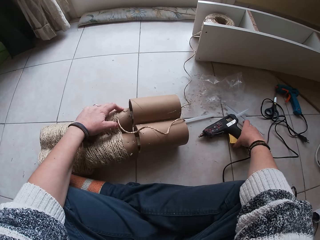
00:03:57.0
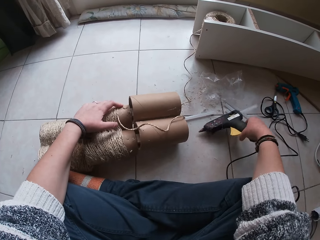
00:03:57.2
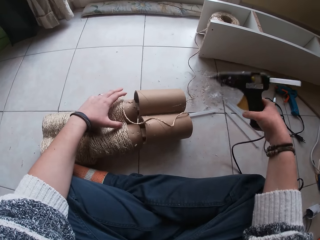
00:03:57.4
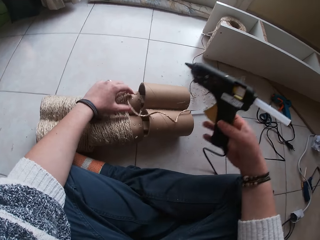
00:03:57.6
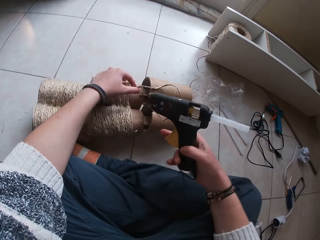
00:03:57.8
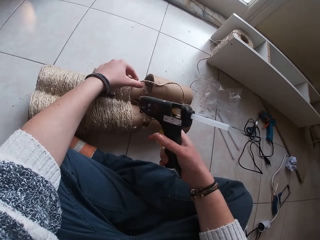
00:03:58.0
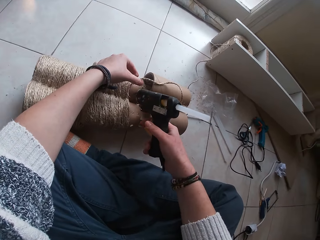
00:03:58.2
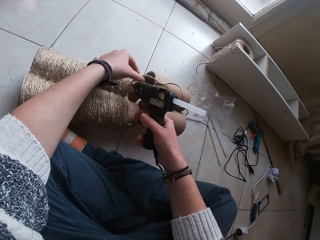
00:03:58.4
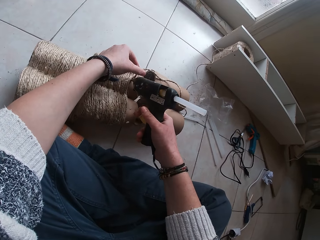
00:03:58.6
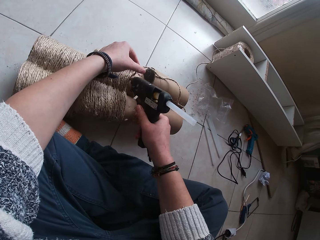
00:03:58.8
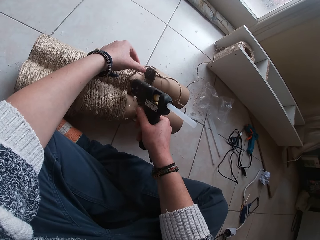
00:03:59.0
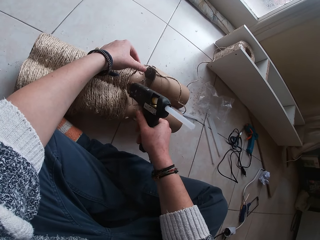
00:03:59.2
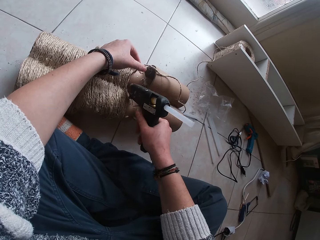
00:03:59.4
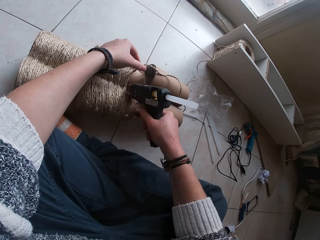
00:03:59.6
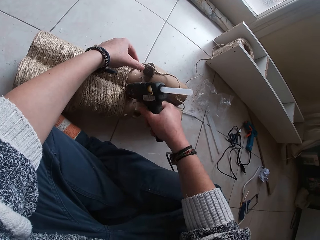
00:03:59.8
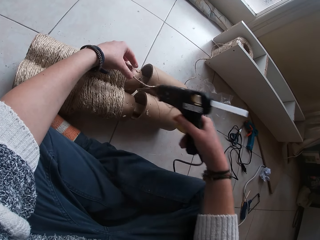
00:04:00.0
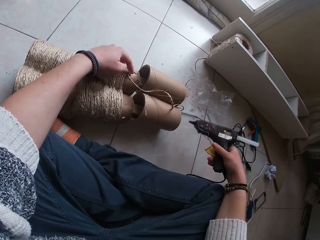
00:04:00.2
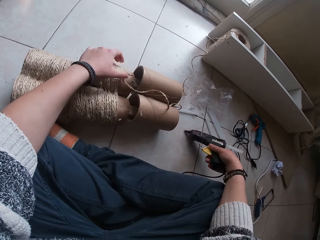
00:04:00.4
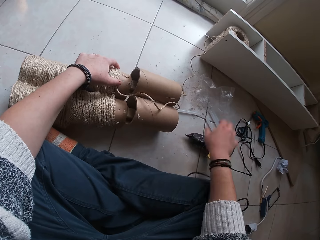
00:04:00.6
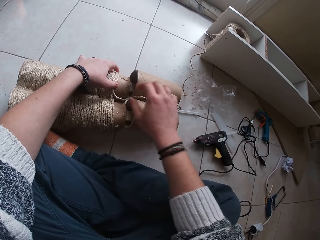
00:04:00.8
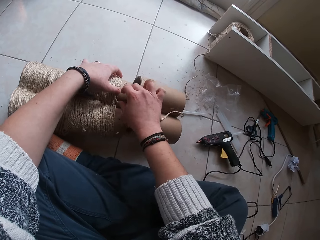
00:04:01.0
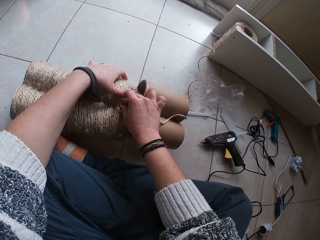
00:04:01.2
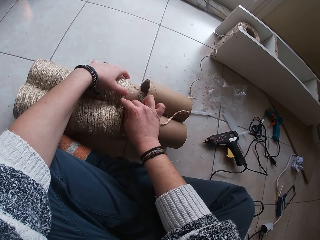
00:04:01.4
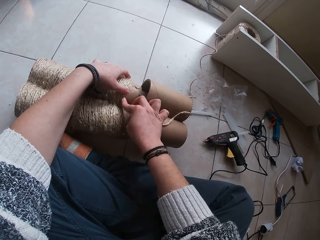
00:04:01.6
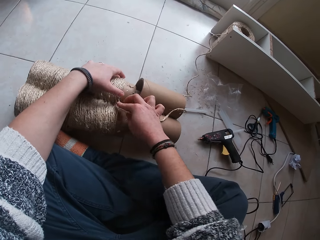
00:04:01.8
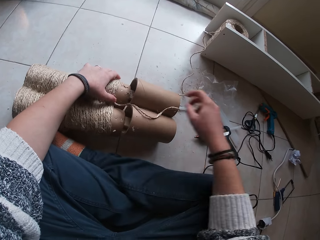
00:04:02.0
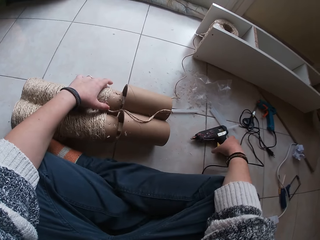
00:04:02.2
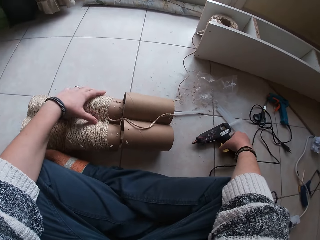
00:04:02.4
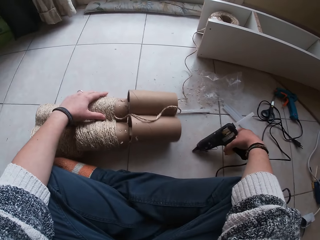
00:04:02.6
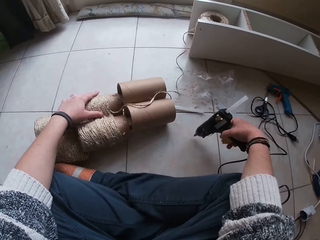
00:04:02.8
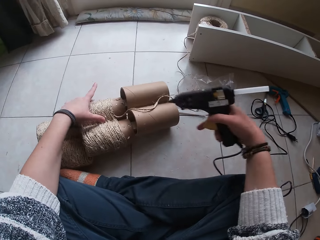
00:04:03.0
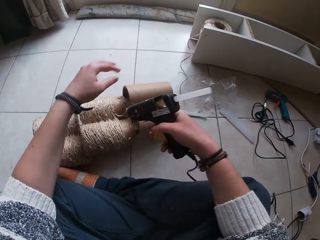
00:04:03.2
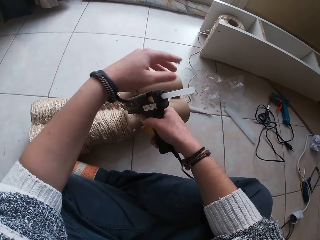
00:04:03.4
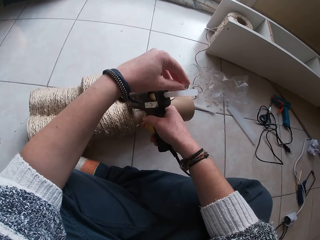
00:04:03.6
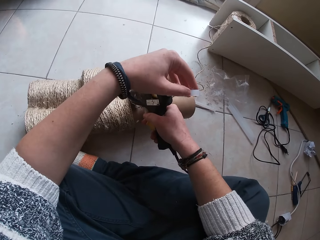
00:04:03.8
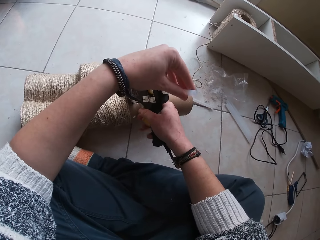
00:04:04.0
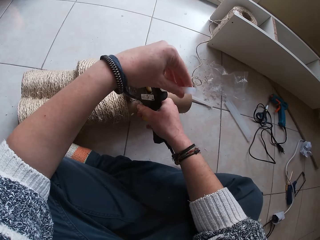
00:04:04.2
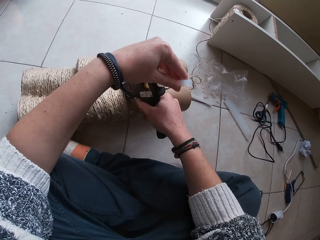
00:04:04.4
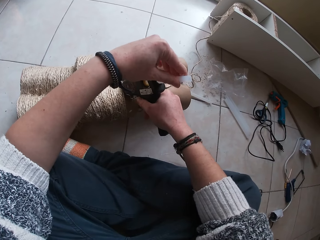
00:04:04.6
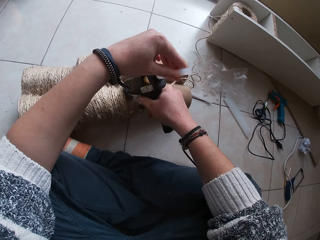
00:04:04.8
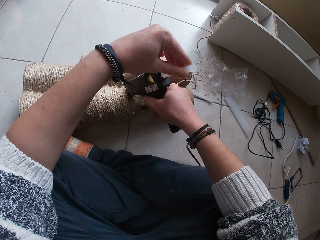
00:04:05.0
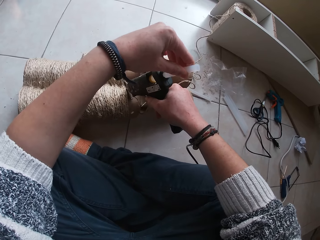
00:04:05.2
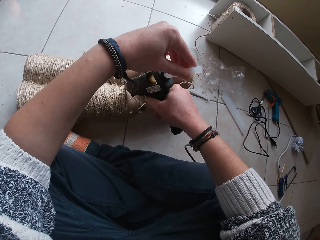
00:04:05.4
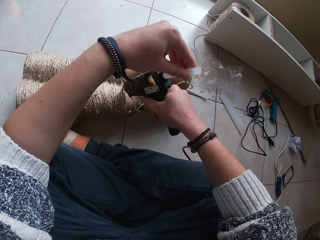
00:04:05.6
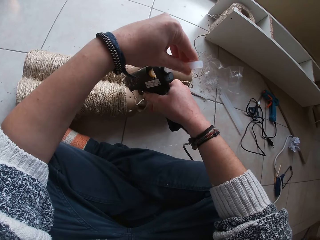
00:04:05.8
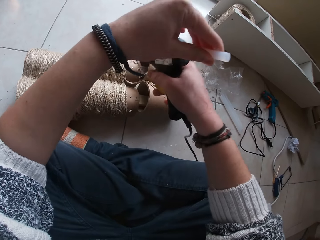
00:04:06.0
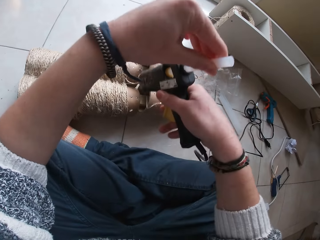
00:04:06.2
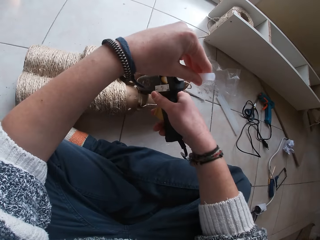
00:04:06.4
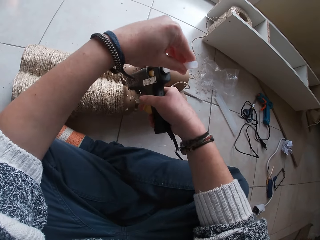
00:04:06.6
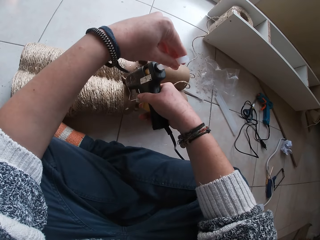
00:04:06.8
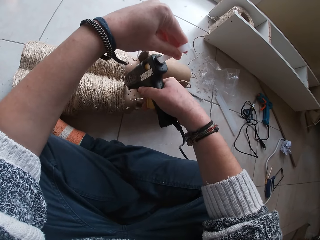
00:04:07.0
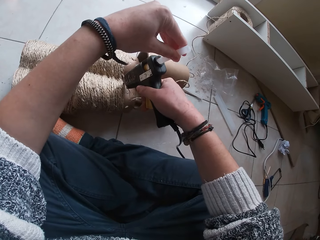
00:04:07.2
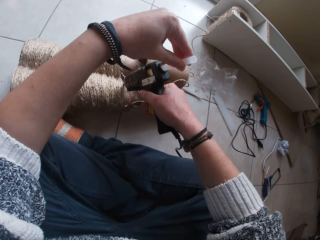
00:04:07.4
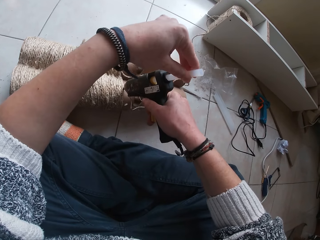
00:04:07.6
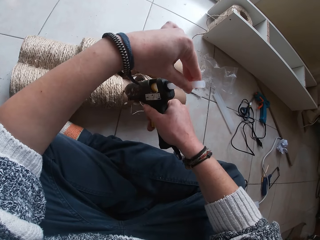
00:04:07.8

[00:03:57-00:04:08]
The camera wearer picks up the wood gum gun from the floor with her right hand. She applies gum from the wood gum gun on the cardboard tube with her right hand. She drops the wood gum gun on the floor with her right hand. She places the twine rope over the wood gum gun on the cardboard tube with her hands. She picks up the wood gum gun from the floor with her right hand. She holds the straw on the wood gum gun with her left hand. She applies gum from the wood gum gun on the cardboard tube with her right hand.

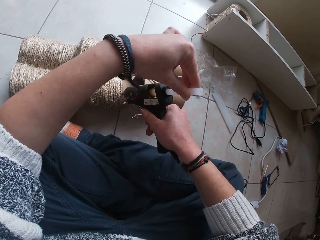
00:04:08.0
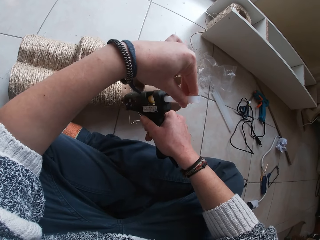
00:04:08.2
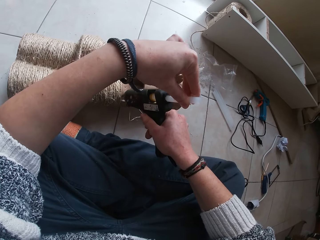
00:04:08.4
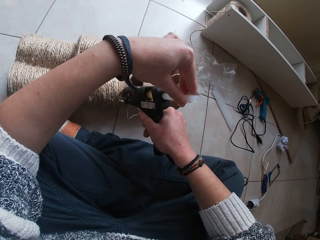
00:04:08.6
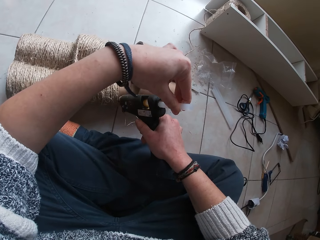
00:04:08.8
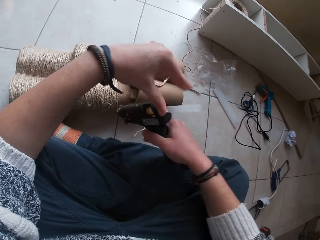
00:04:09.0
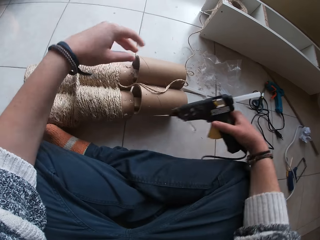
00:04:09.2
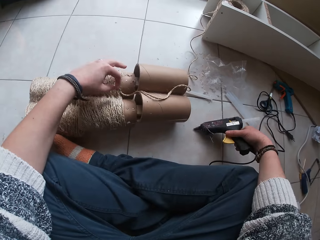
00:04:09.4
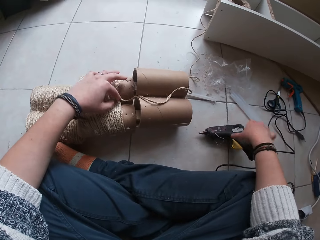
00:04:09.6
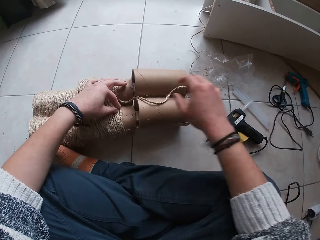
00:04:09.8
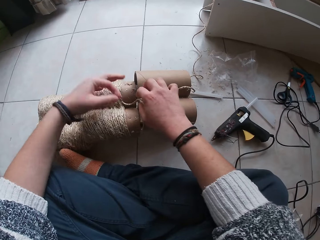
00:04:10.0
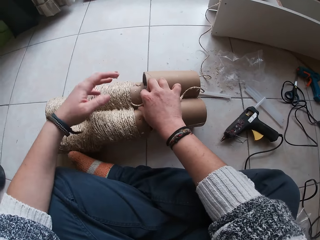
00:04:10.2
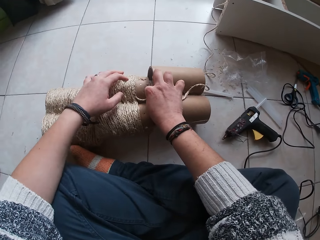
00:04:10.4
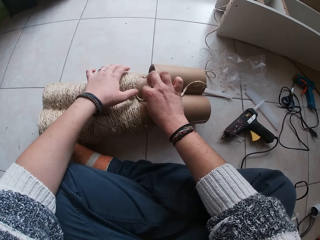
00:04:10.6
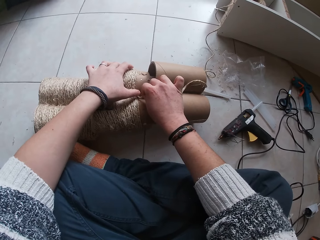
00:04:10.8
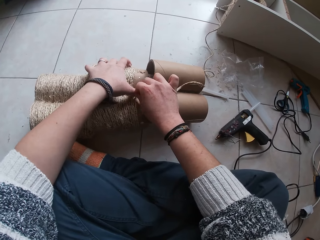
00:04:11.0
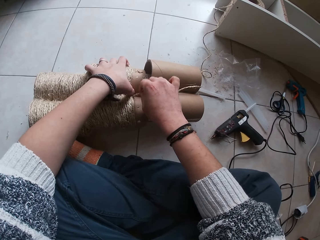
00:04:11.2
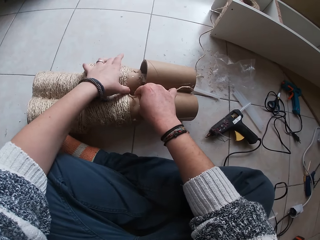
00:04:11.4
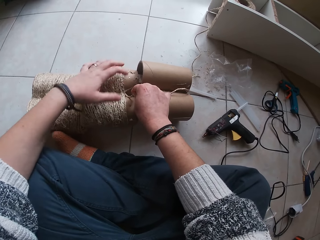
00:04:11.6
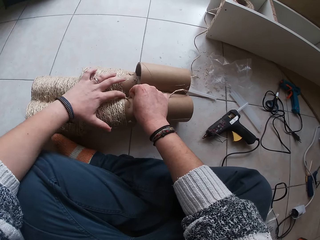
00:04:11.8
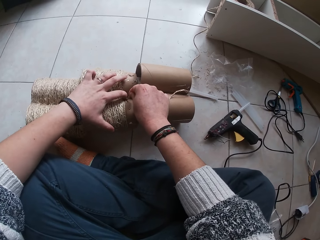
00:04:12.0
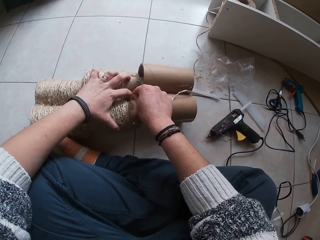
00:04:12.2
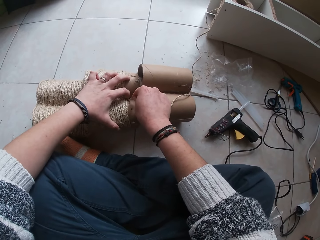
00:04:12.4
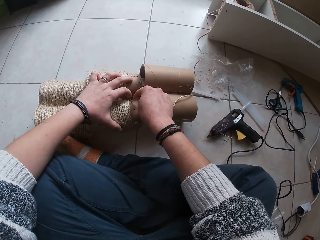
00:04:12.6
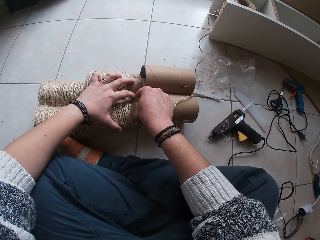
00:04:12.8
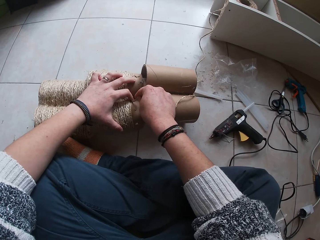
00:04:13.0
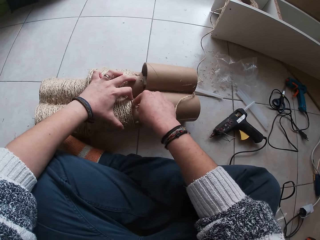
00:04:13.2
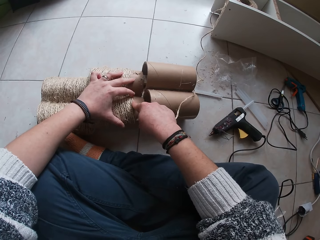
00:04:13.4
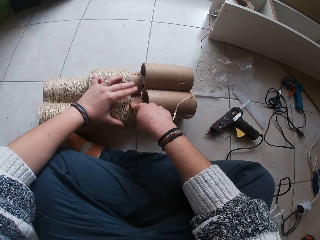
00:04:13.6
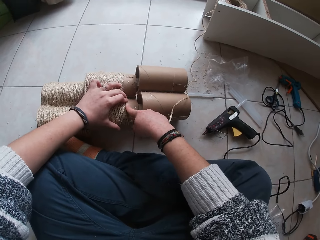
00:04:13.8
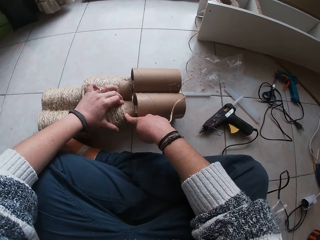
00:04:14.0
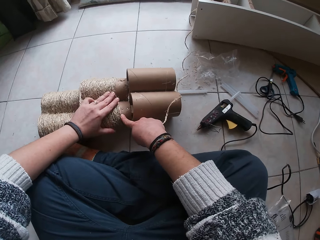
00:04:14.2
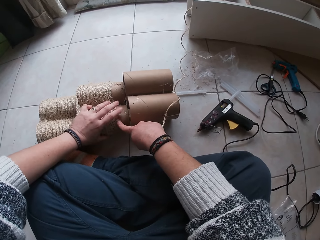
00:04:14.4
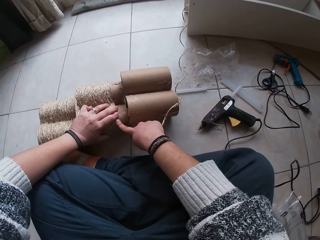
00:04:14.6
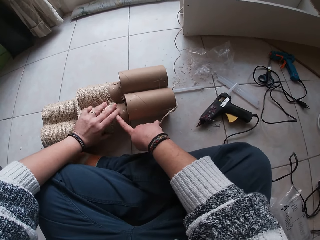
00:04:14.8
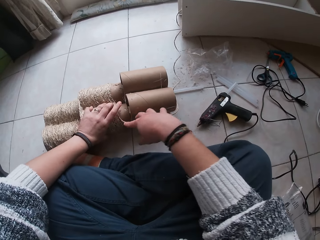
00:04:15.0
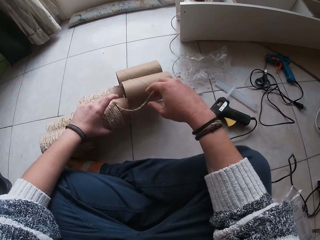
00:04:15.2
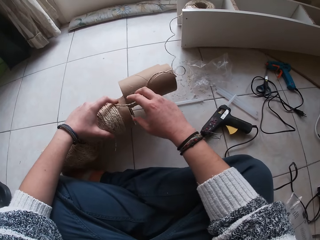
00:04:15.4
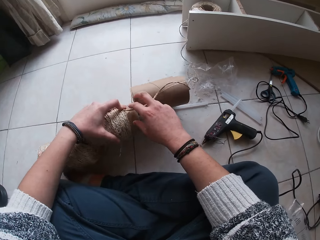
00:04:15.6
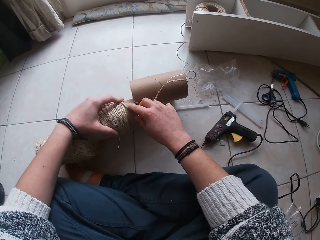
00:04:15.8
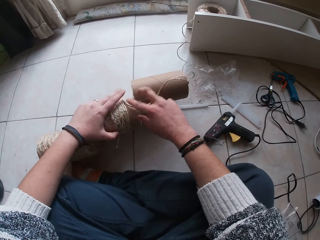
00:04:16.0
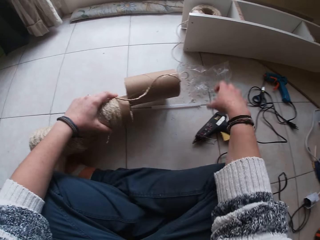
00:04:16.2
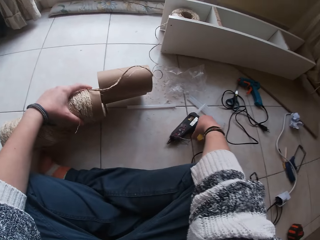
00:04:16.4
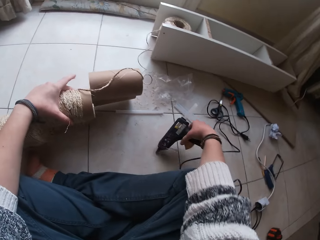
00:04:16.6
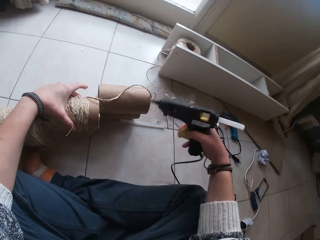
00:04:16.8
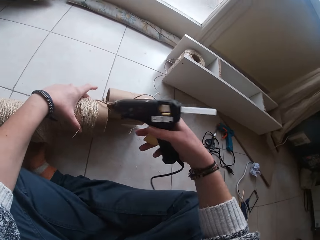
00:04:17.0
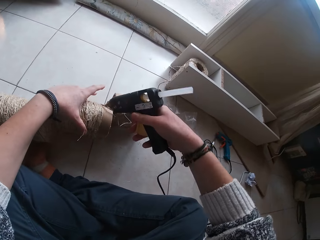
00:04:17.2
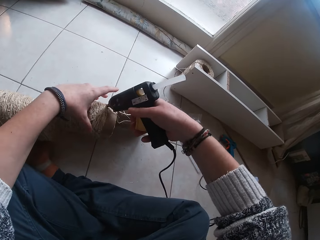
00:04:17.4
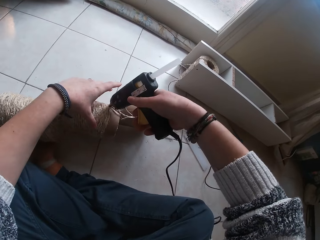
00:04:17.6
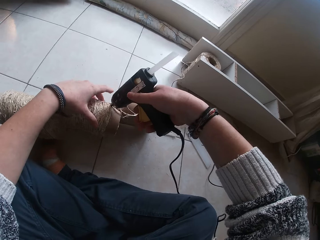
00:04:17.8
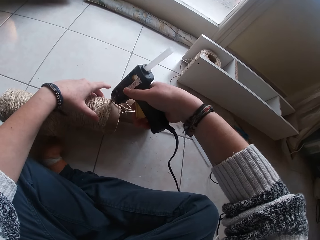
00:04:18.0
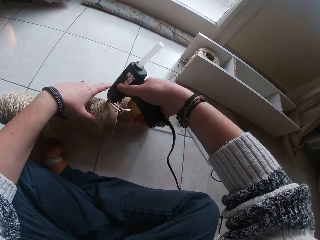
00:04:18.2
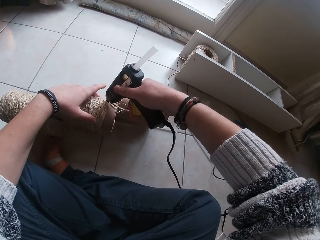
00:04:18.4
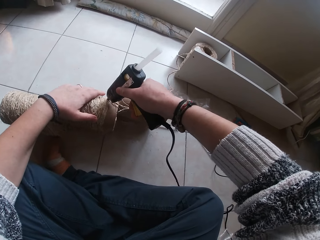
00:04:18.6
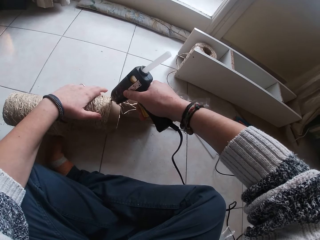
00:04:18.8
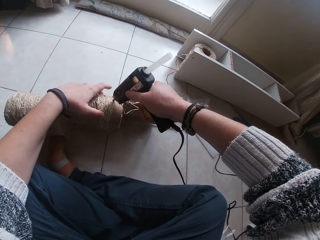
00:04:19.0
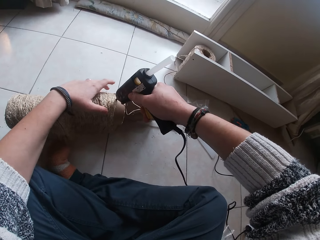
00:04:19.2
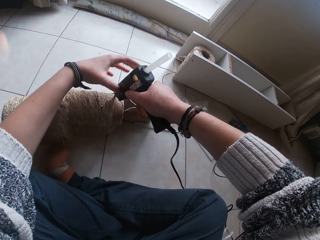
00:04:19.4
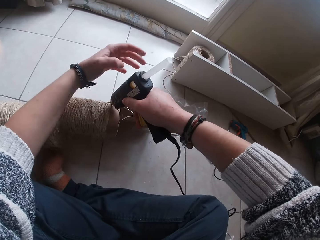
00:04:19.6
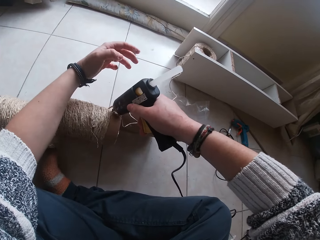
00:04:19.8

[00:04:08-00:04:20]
The camera wearer drops the wood gum gun on the floor with her right hand. She places the twine rope over the wood gum gun on the cardboard tube or roll with her hands. She turns the roll. She picks up the wood gum gun from the floor with her right hand. She applies gum from the wood gum gun on the cardboard tube with her right hand.
